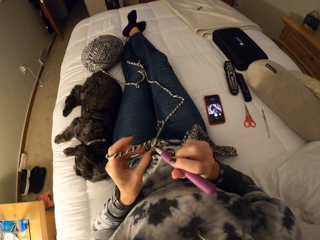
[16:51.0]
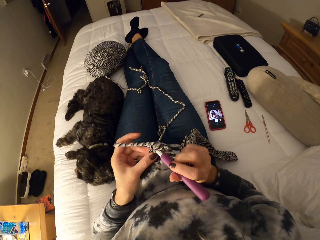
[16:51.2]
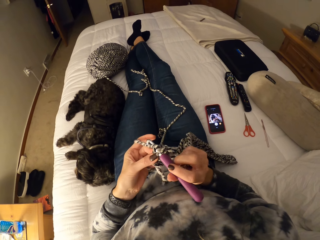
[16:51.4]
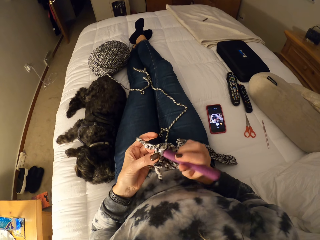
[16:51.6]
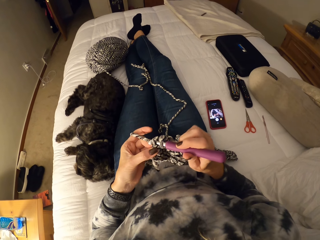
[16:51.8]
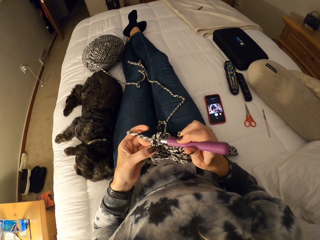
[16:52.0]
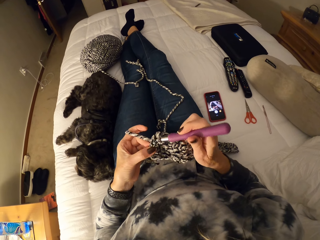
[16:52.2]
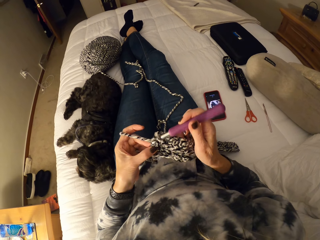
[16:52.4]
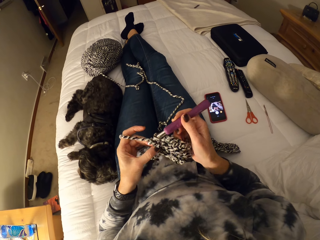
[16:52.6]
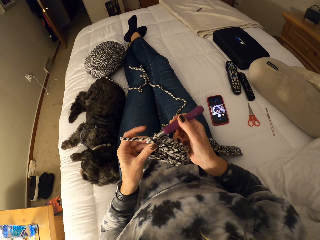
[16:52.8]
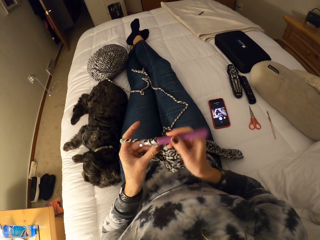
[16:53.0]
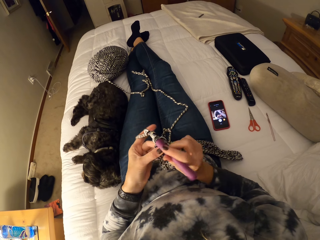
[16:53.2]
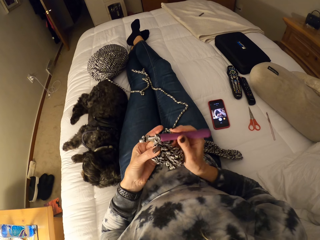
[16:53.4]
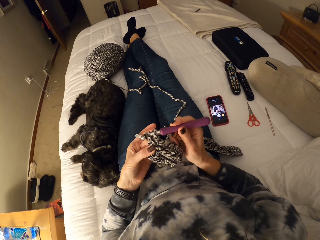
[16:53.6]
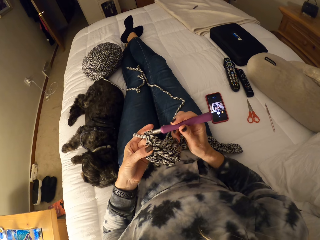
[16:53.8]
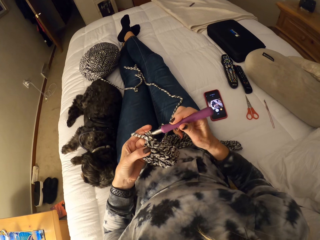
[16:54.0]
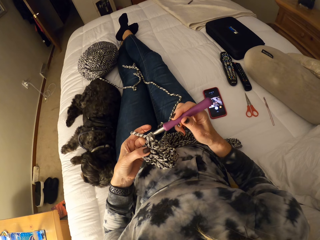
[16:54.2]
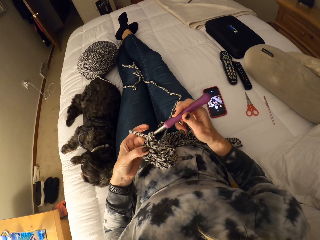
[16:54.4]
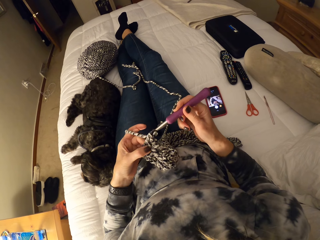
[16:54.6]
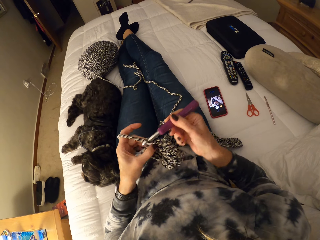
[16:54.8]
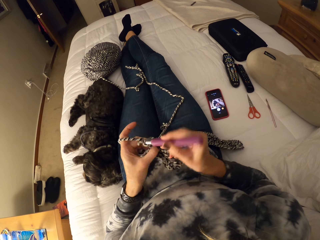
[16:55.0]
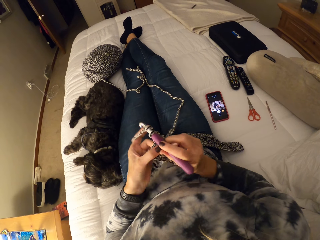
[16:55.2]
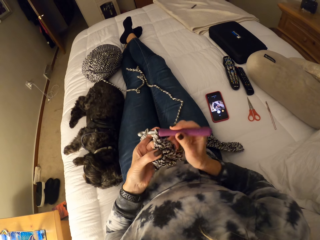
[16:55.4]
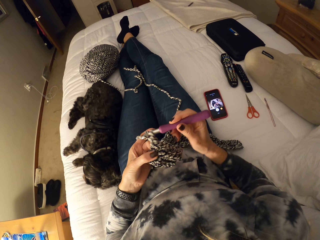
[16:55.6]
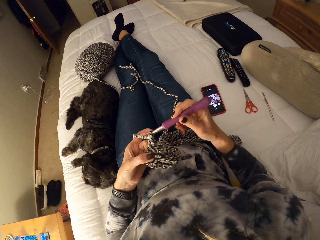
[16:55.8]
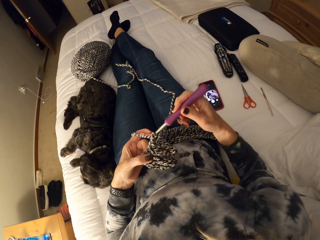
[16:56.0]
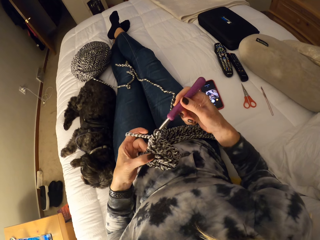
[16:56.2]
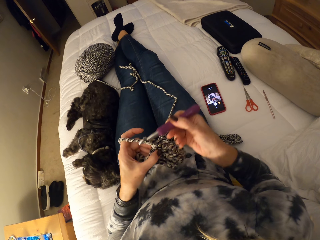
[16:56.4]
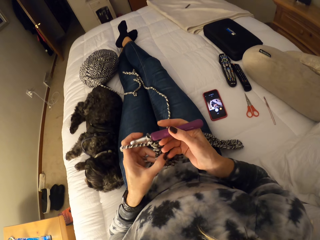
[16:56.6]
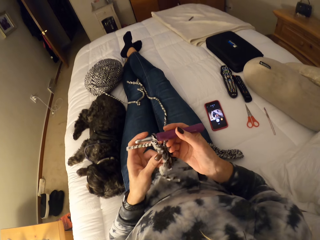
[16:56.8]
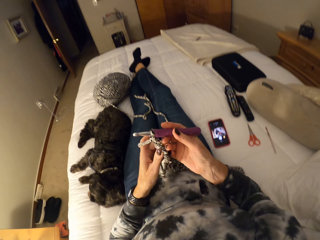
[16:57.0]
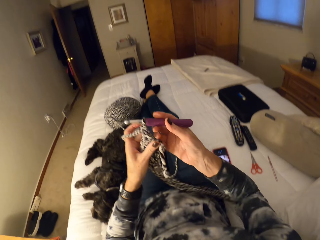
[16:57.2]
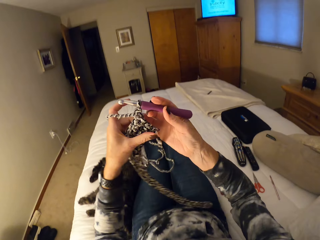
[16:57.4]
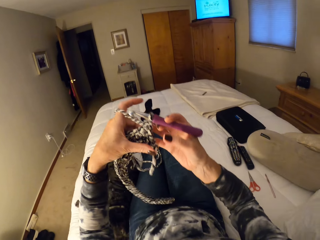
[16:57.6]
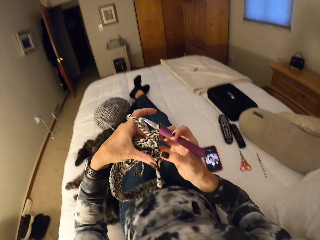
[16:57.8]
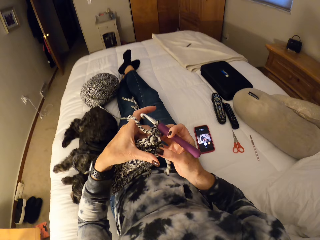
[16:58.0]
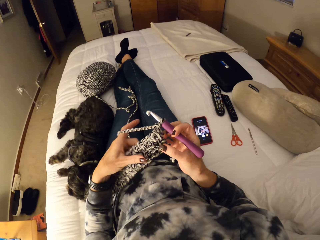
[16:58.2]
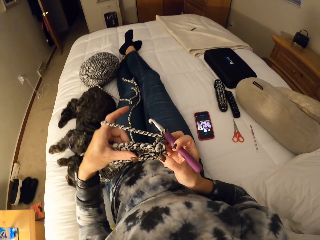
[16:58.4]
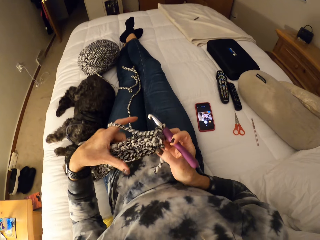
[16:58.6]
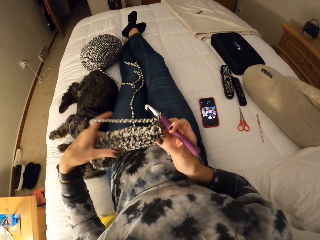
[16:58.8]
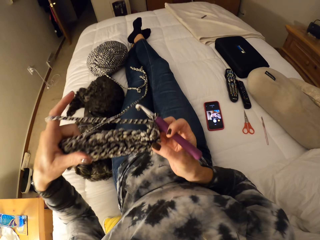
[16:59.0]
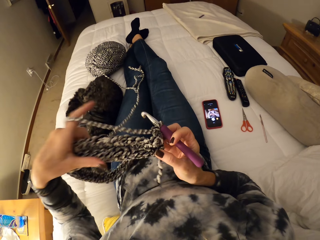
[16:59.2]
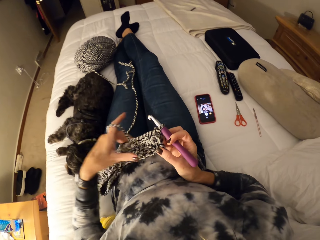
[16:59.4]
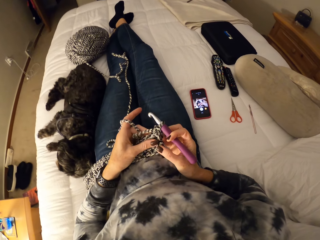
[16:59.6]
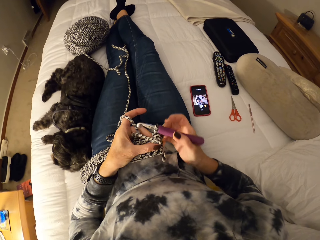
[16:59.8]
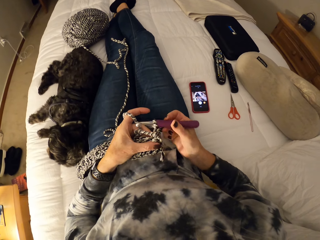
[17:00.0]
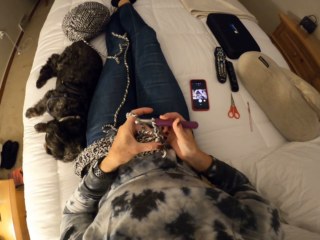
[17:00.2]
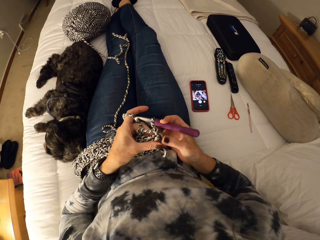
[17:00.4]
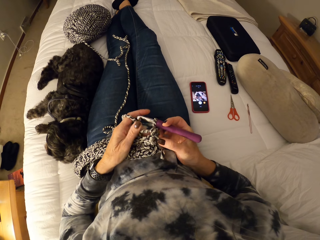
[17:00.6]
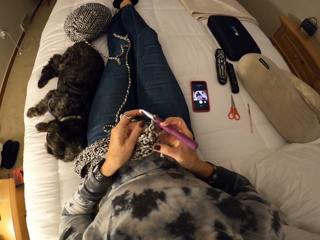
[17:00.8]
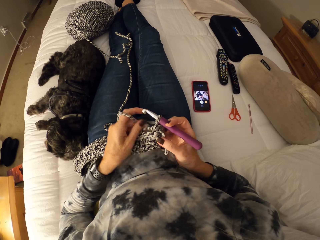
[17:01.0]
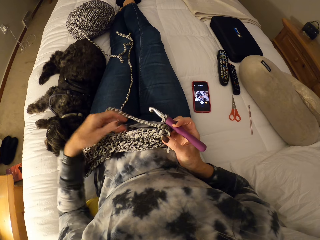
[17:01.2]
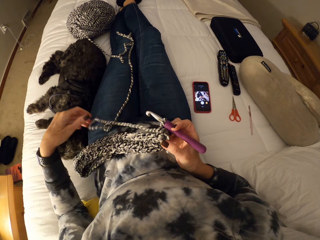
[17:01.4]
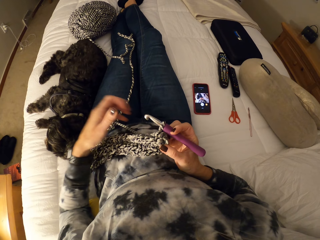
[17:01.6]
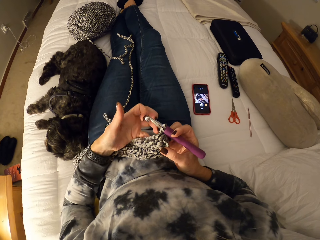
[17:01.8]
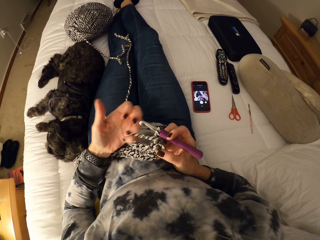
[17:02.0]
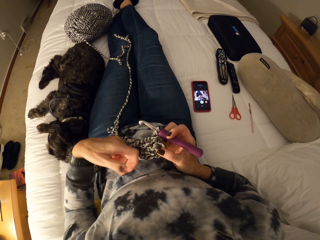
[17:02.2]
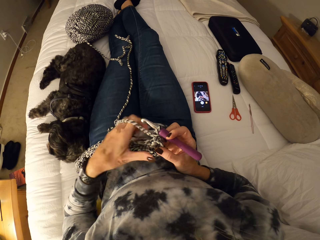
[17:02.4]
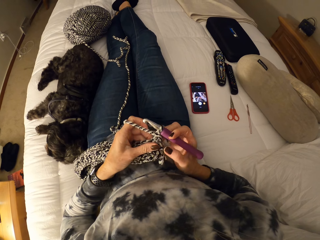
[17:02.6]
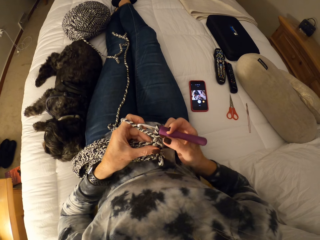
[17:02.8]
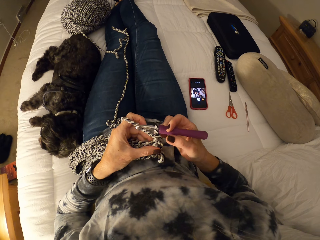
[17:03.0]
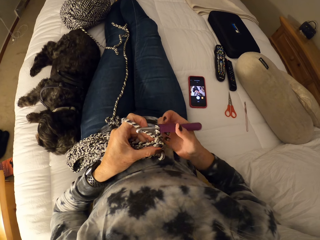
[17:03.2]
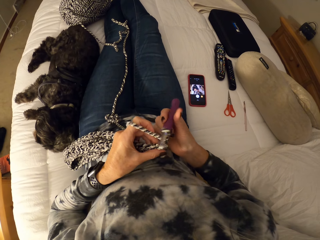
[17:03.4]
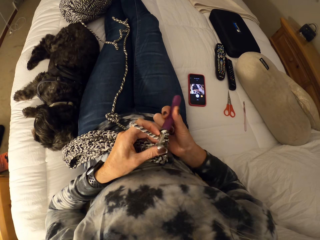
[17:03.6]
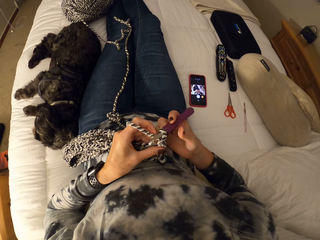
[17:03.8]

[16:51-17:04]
The camera wearer inspects the cloth. She adjusts the crochet. She unwinds the yarn from her left index finger. She knits with the knit needle. She inspects the cloth. She winds the yarn on her left fingers. She holds the cloth.

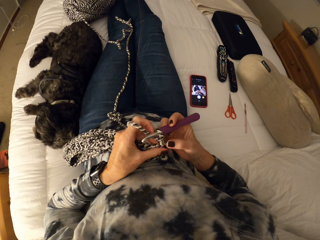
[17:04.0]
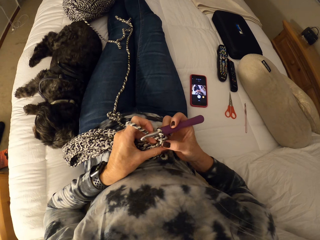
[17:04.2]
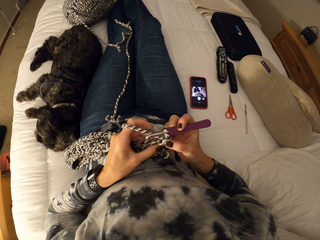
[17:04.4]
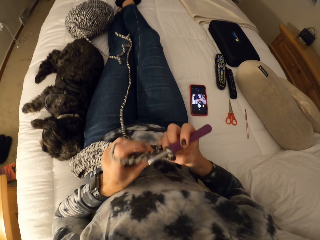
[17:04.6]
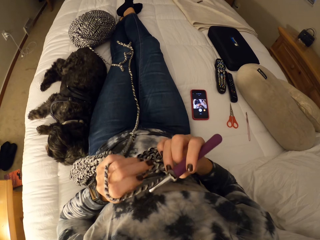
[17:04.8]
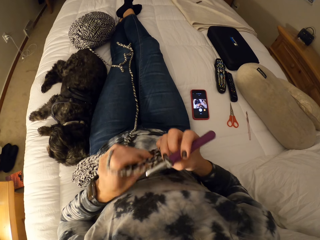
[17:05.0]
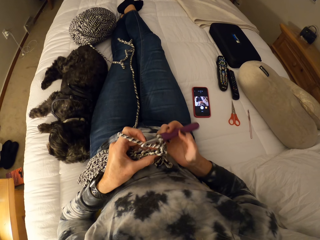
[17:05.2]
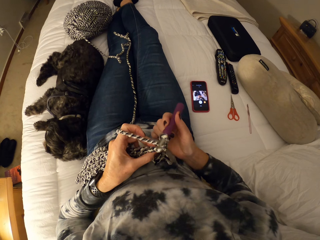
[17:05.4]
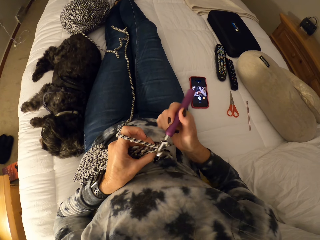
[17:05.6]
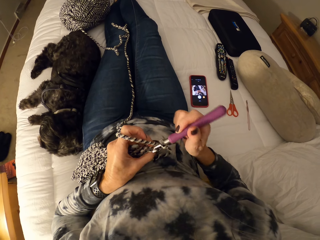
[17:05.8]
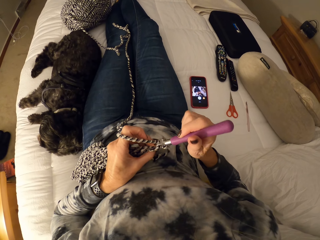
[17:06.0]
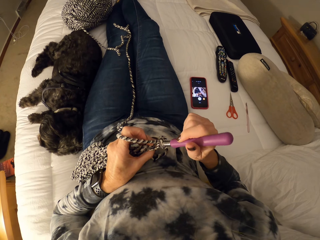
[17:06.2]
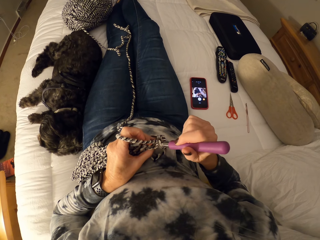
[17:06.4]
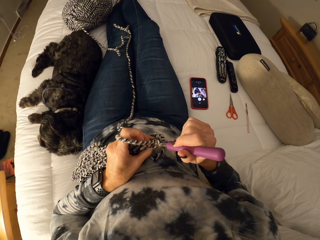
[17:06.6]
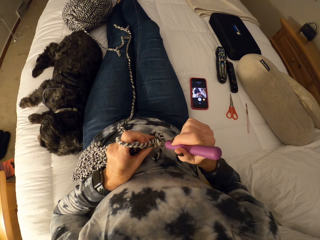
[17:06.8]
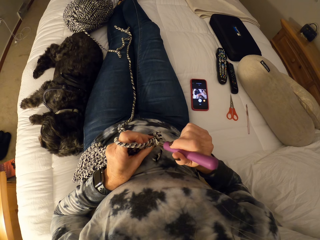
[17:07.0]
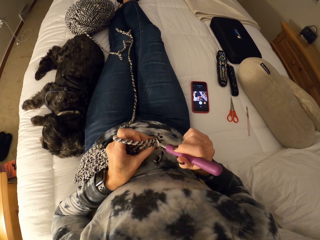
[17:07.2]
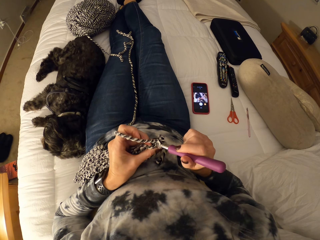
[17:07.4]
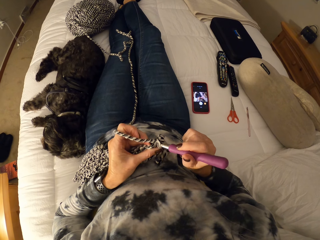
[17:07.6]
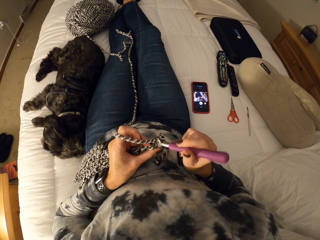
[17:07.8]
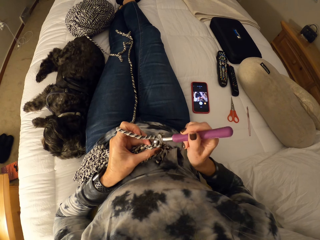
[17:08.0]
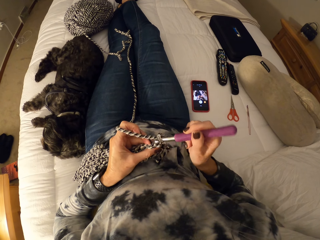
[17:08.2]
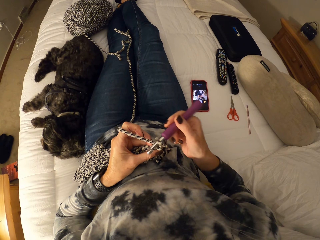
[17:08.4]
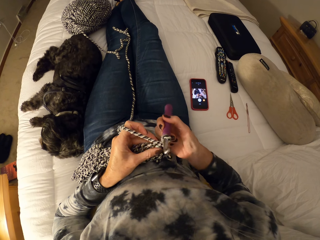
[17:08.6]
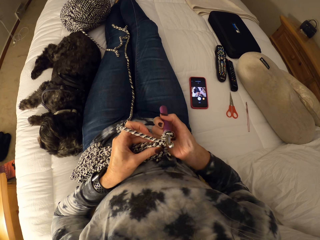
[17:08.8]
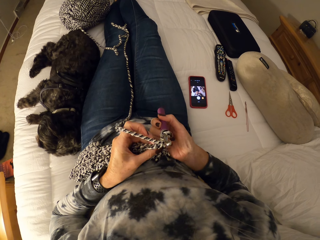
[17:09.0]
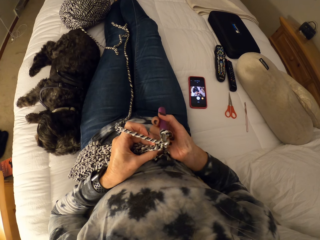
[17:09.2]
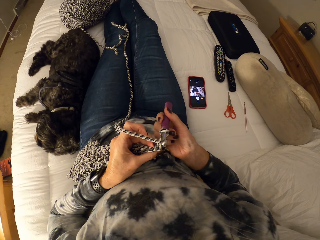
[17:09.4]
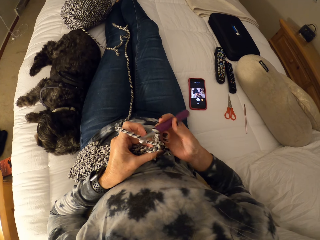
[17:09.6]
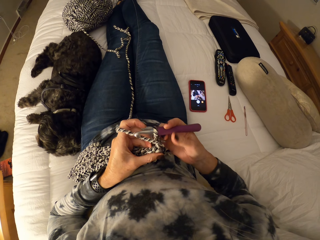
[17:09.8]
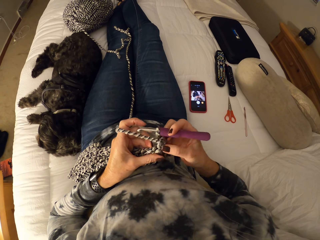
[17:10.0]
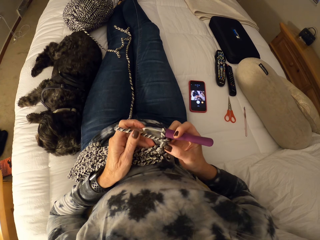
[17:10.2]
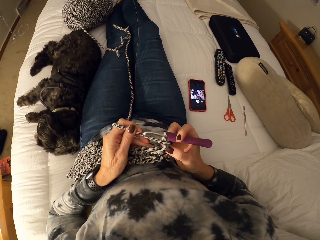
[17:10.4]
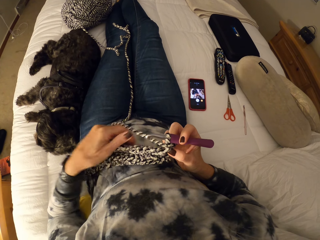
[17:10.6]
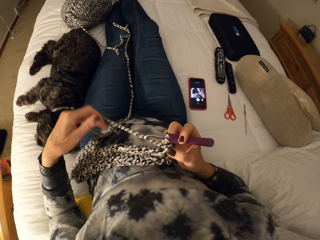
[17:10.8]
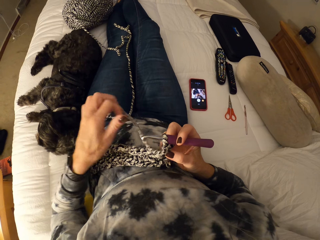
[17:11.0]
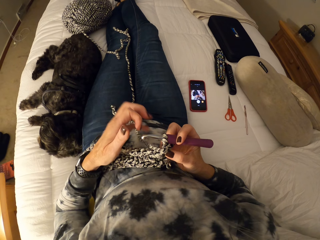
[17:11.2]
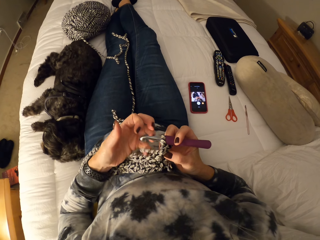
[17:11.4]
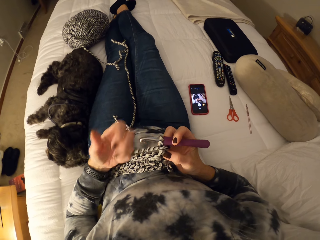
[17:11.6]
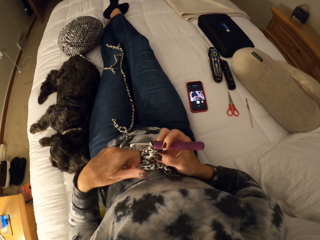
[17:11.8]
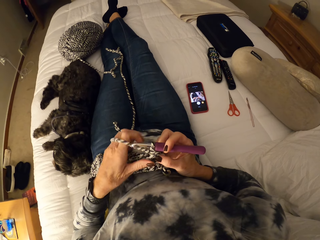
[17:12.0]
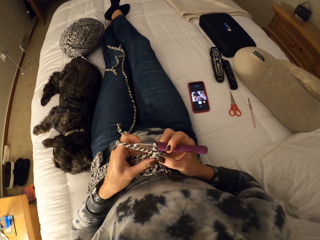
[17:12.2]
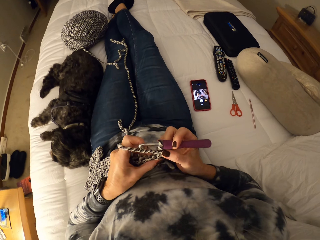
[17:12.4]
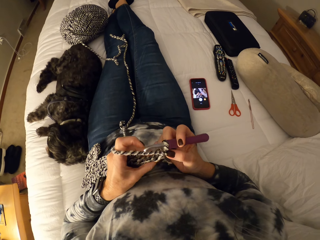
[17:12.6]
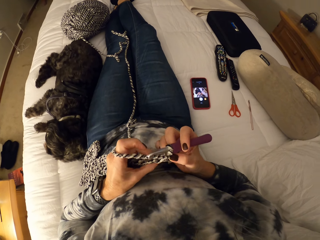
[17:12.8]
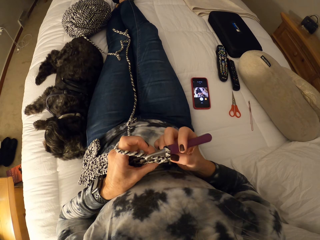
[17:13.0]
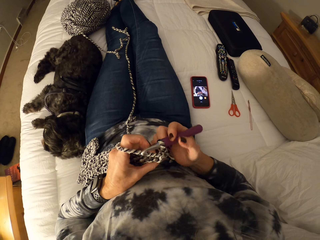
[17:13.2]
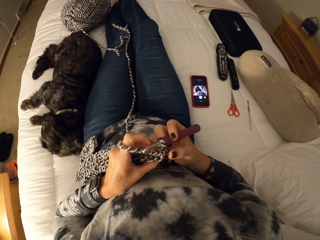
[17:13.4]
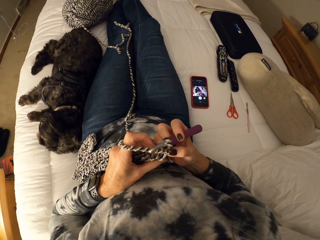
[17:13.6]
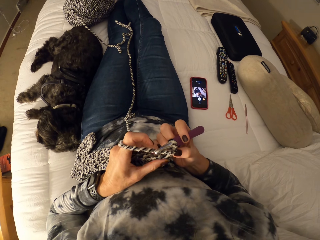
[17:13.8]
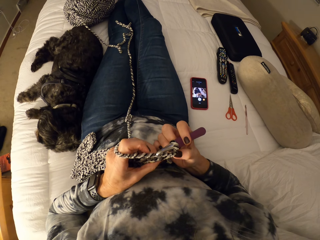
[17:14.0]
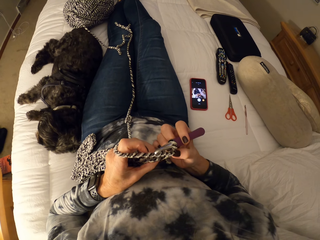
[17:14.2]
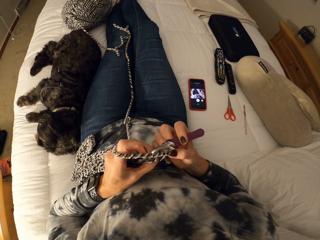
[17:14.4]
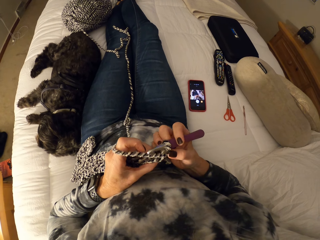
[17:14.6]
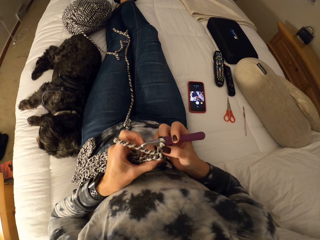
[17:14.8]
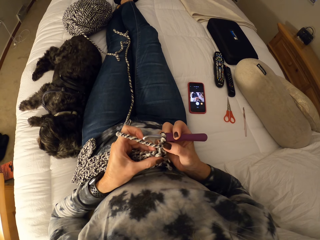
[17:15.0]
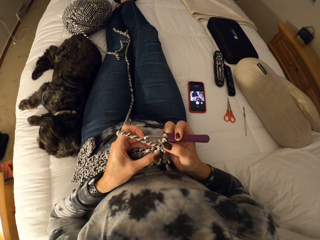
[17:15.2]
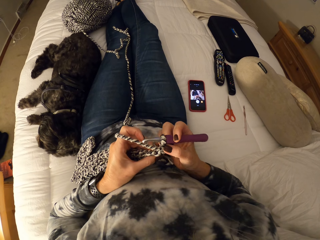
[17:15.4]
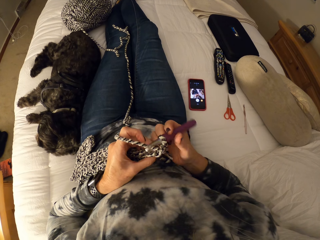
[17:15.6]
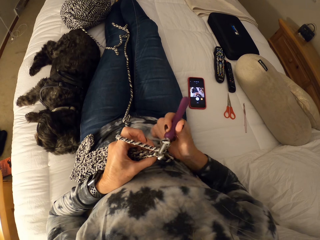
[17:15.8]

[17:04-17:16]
The camera wearer continues crocheting the yarn with the knit needle. She inspects the cloth. She moves her hands up. She continues crocheting the yarn with the knit needle. She unwinds the yarn from her left index finger. She inspects the cloth. She winds the yarn on her left fingers. She holds the cloth. She inspects the cloth.
